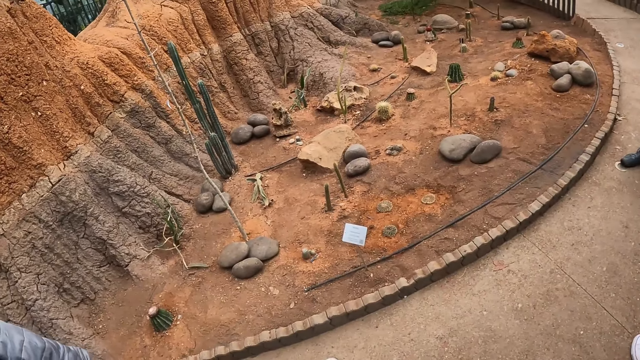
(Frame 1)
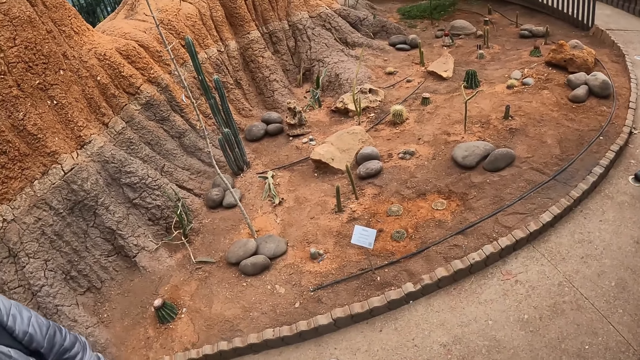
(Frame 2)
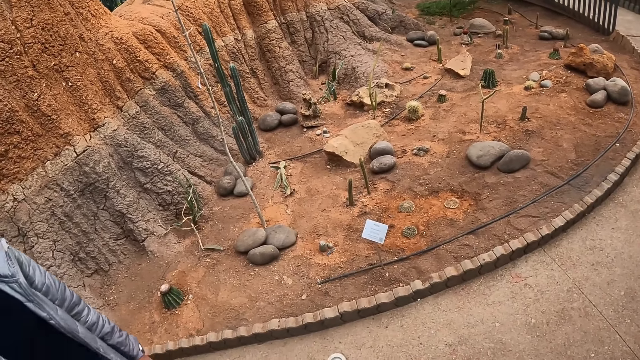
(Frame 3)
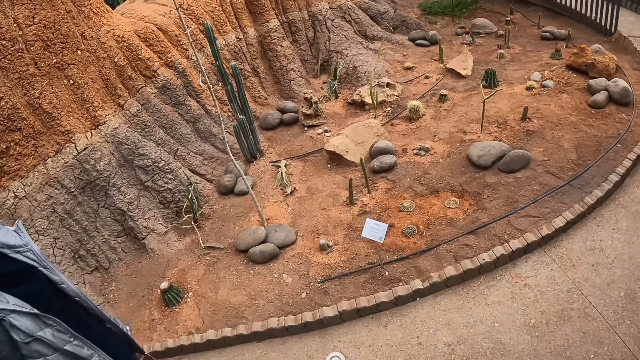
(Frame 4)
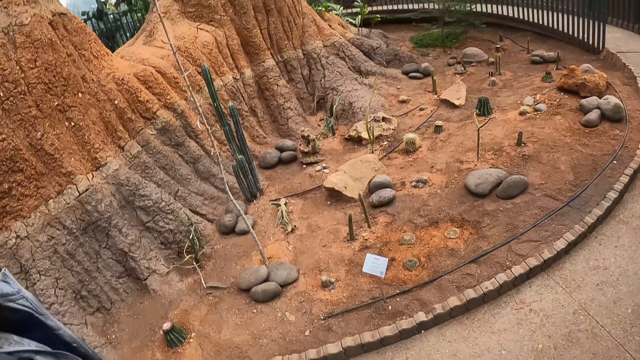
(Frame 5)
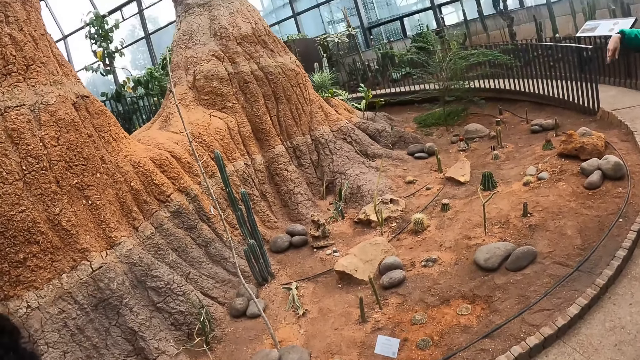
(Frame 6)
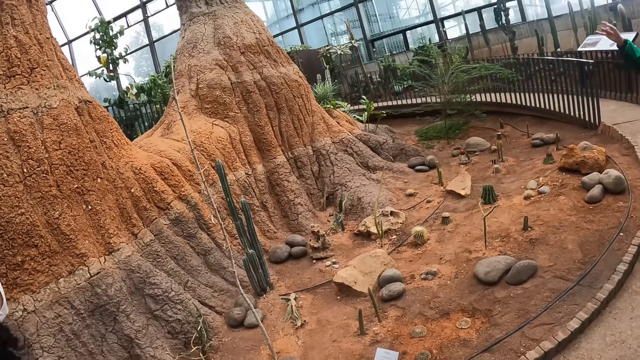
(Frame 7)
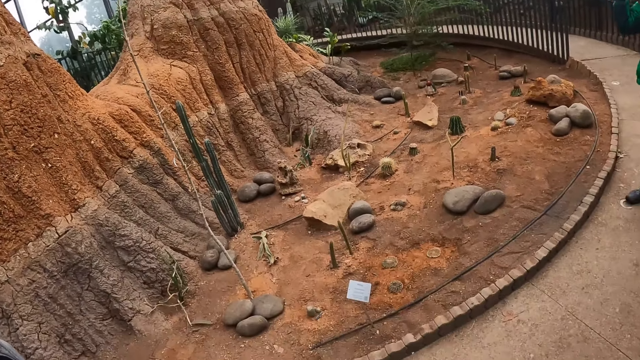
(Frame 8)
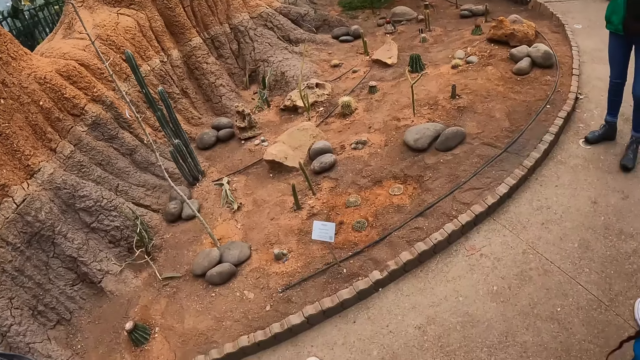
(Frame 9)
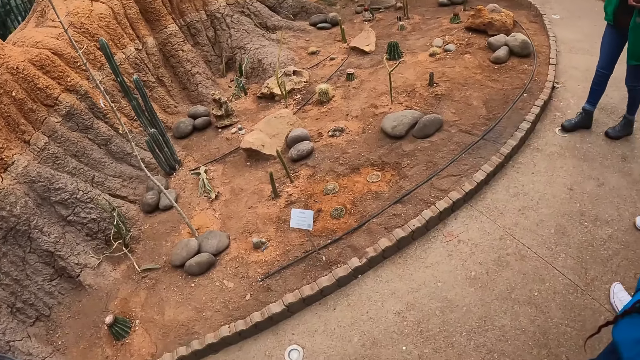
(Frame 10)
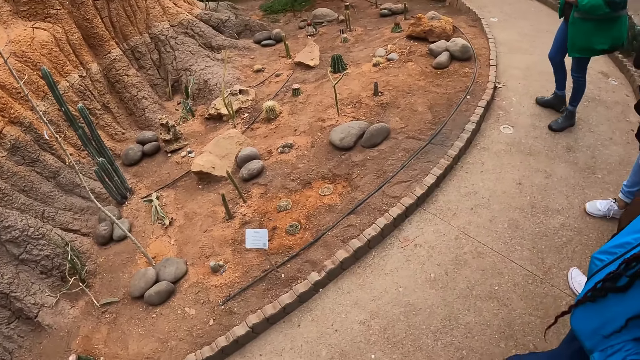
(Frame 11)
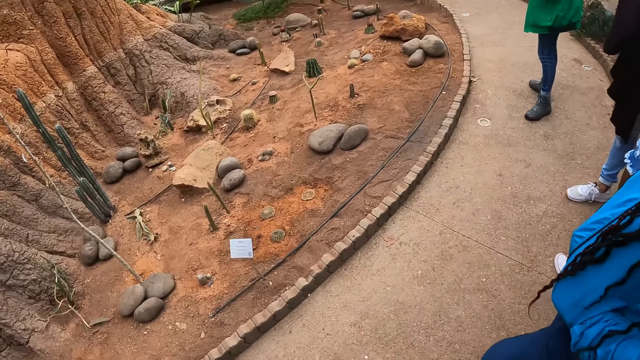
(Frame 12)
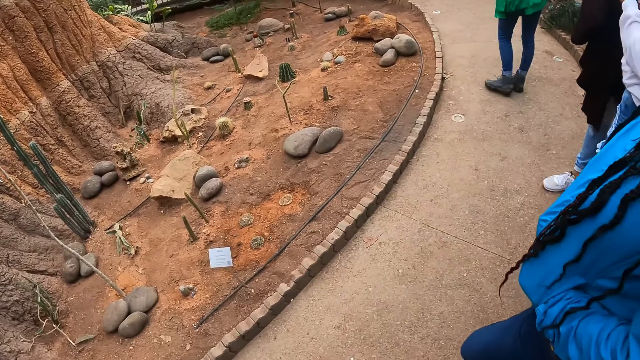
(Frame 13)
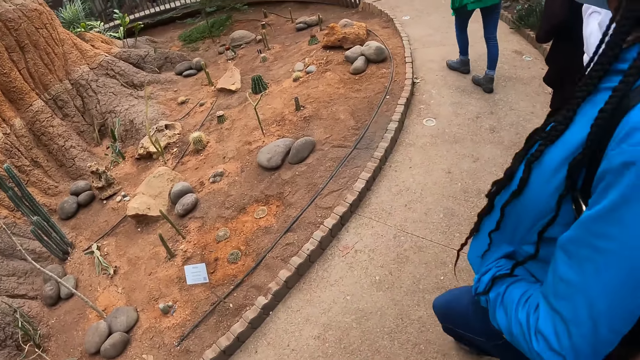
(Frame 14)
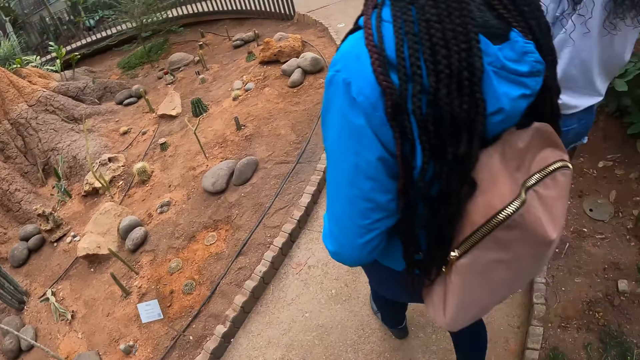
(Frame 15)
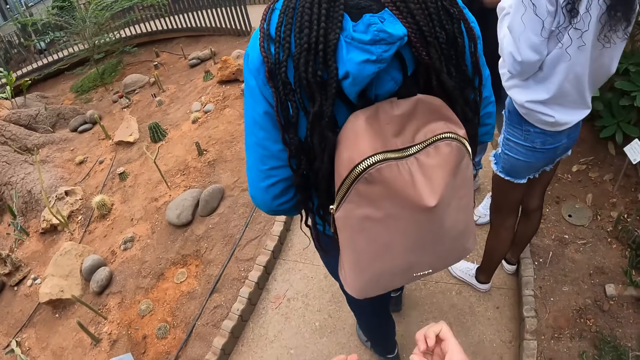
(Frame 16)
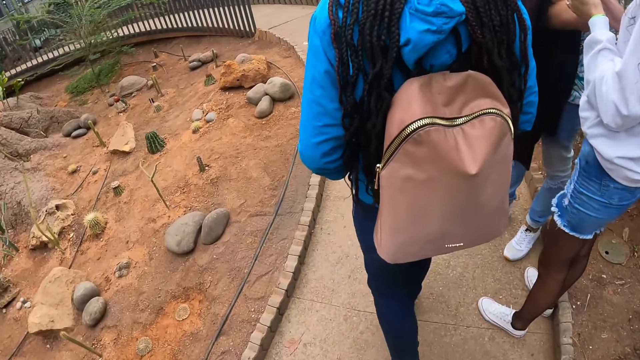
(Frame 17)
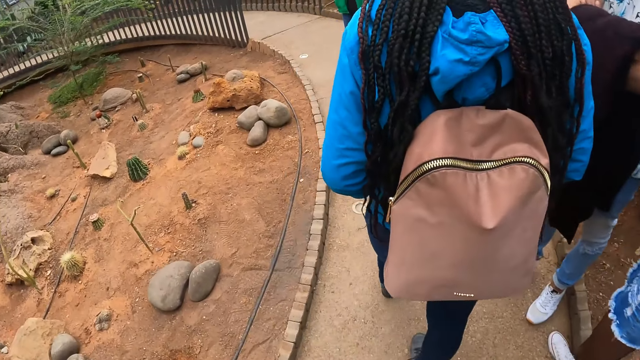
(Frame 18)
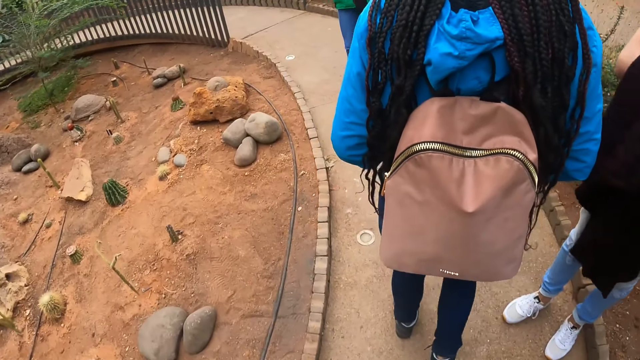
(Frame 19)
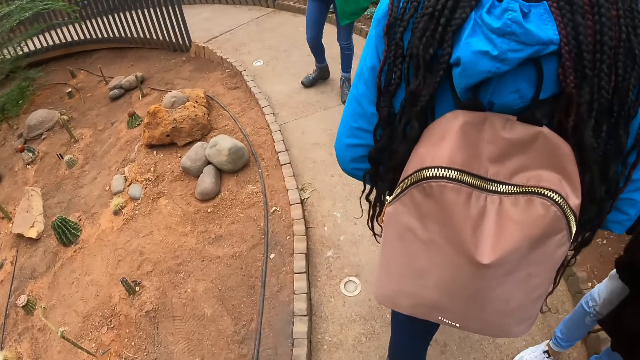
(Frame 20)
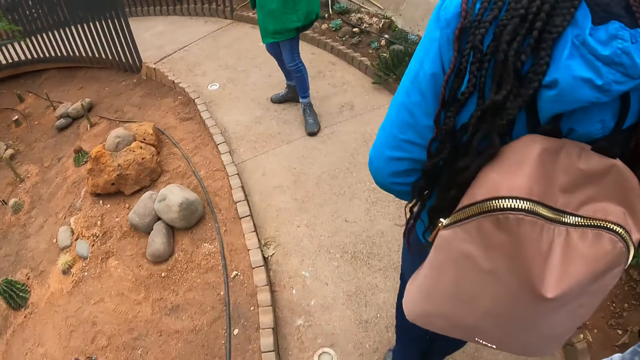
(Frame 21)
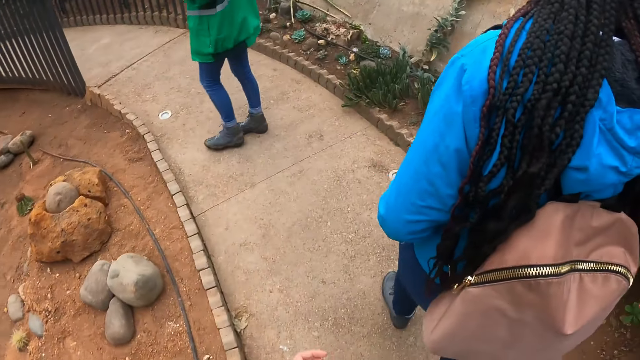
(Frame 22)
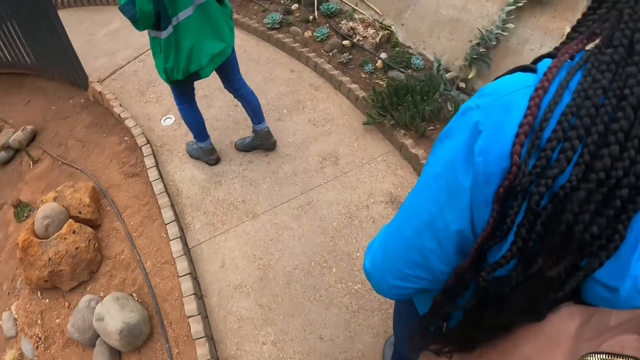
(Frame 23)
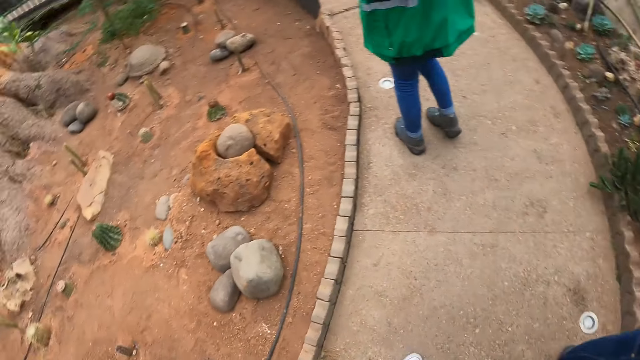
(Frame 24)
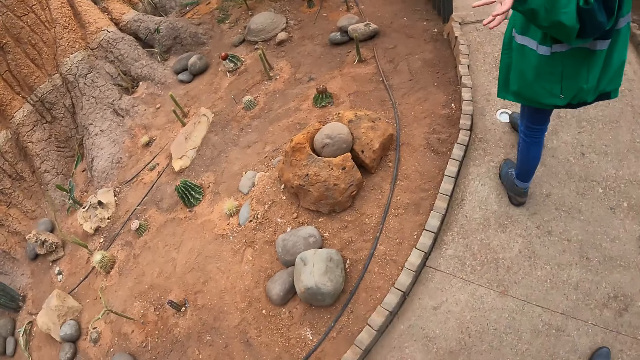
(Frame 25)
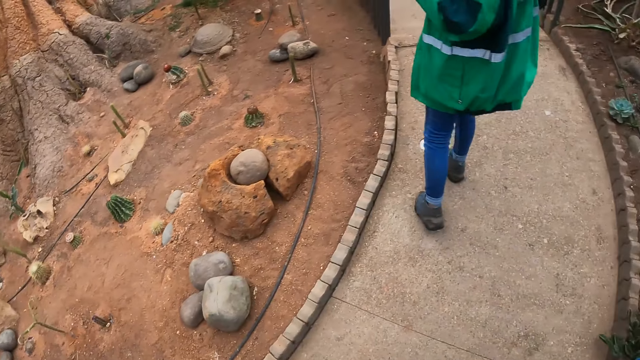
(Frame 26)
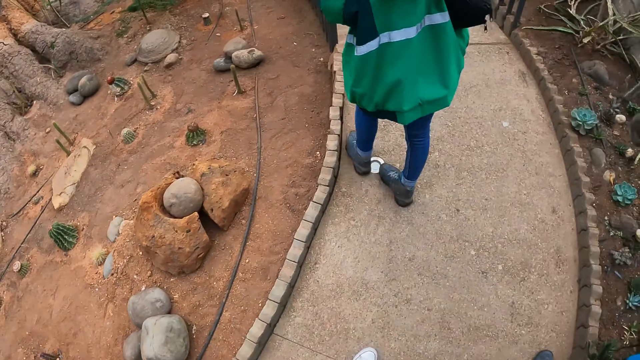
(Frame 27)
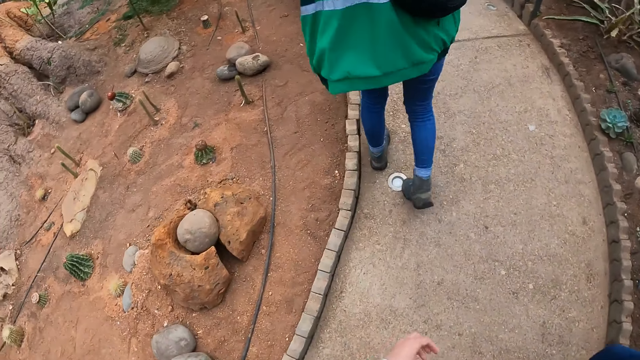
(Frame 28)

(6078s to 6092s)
The camera wearer walks around. A woman addresses the group of people.

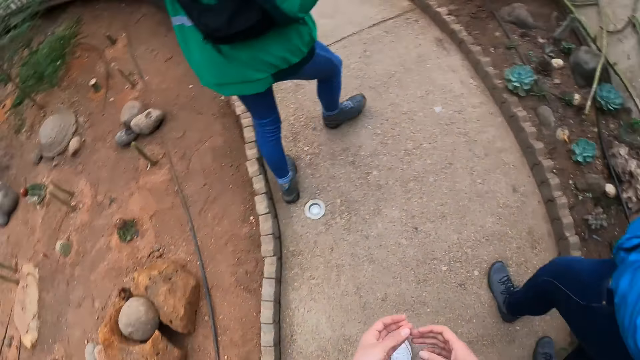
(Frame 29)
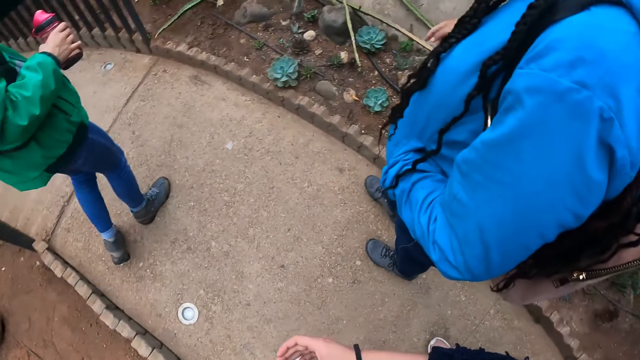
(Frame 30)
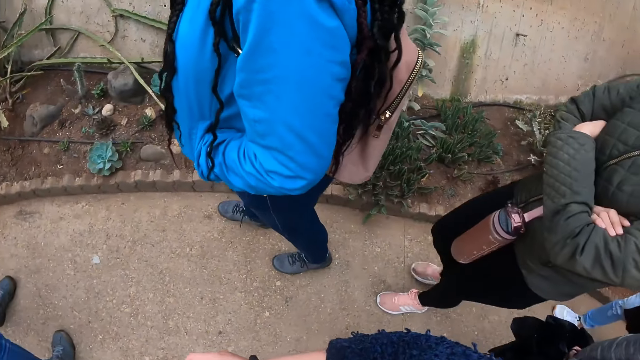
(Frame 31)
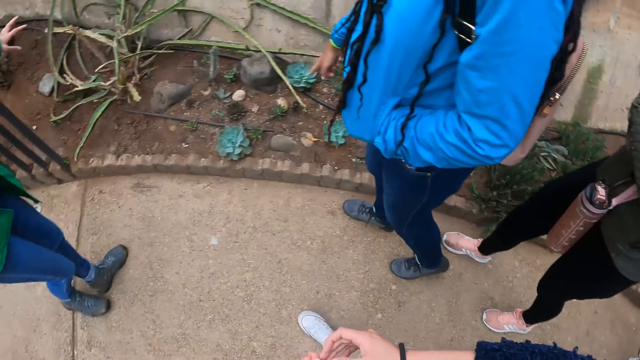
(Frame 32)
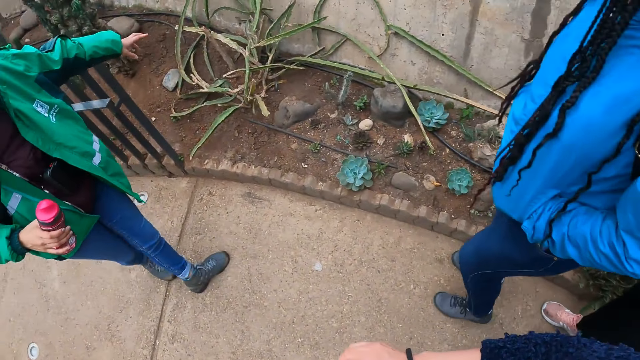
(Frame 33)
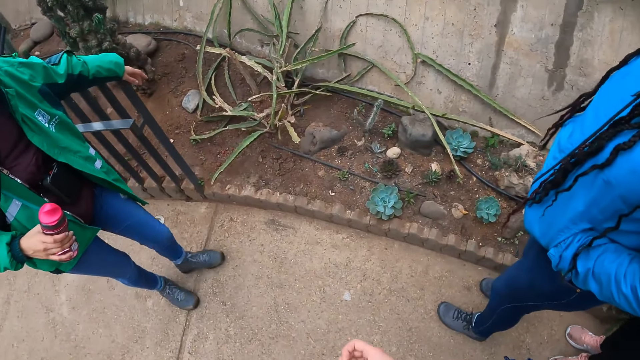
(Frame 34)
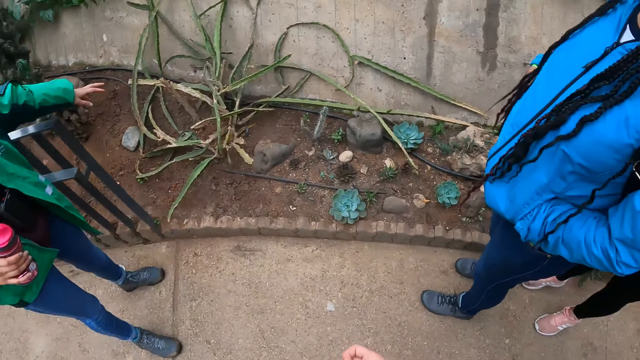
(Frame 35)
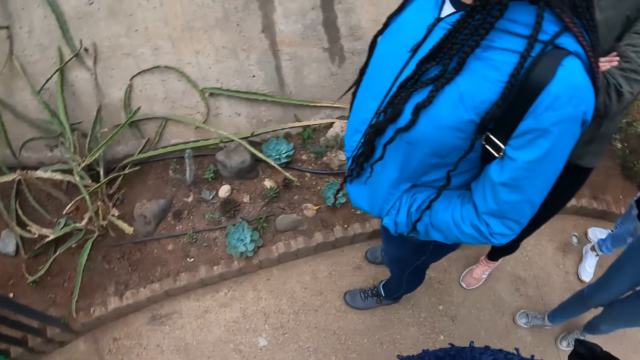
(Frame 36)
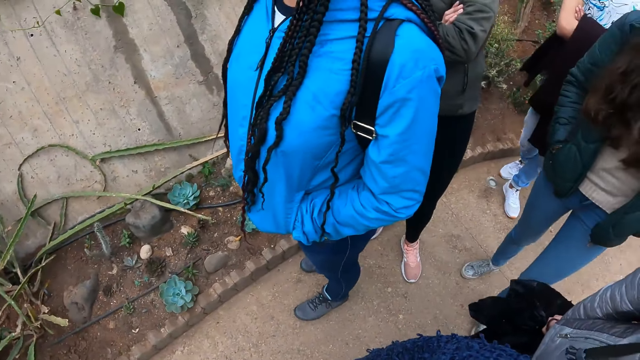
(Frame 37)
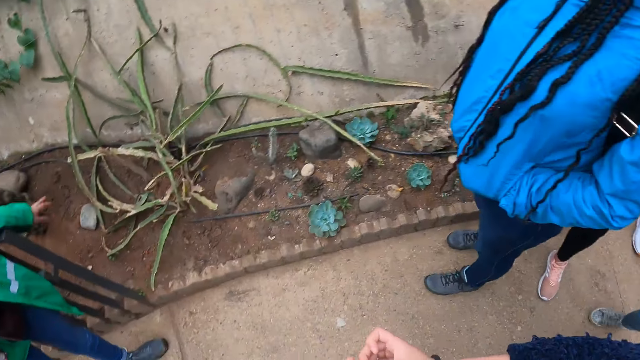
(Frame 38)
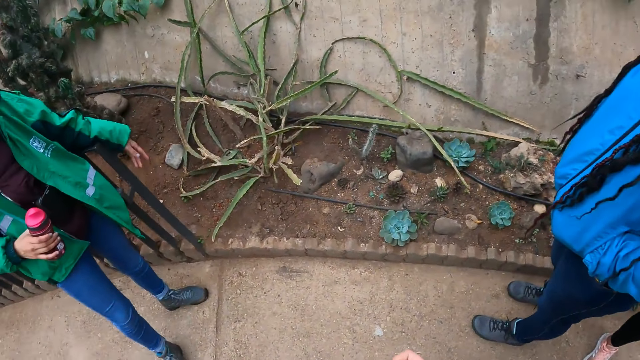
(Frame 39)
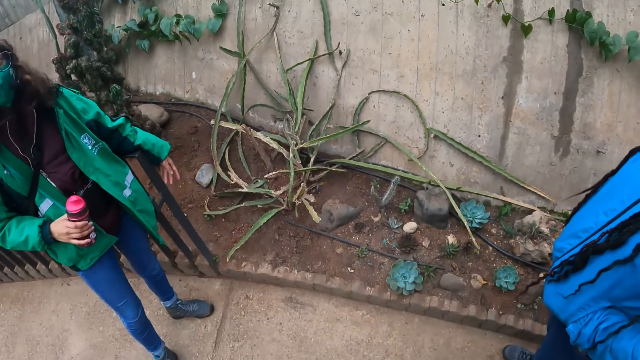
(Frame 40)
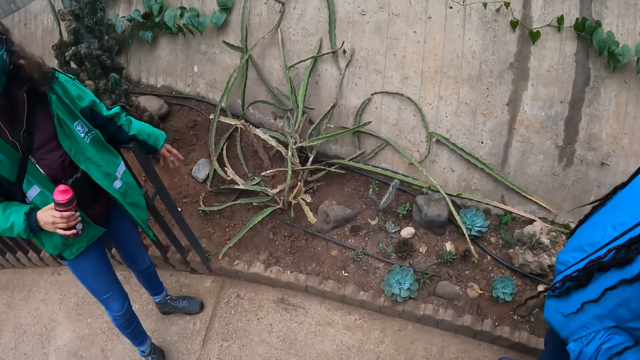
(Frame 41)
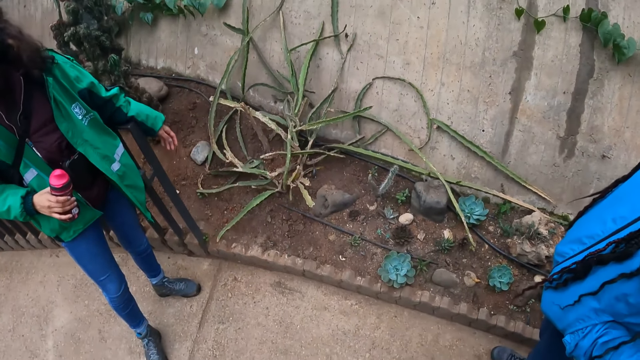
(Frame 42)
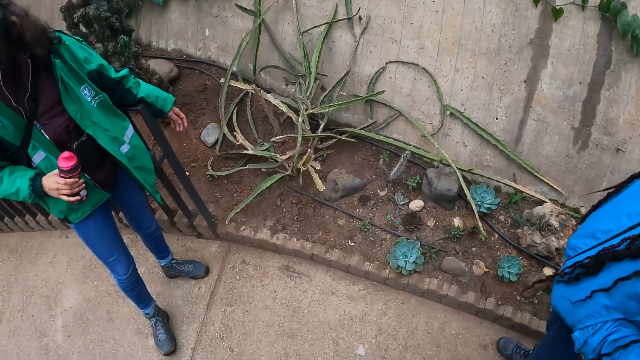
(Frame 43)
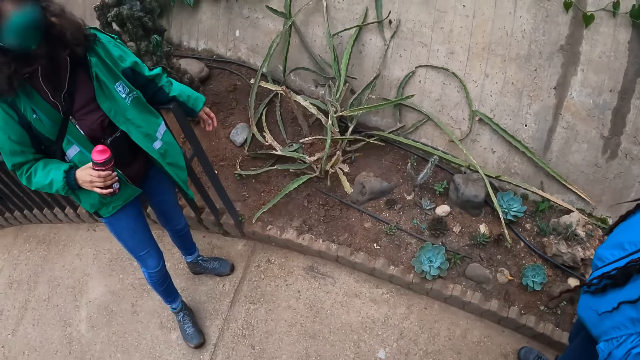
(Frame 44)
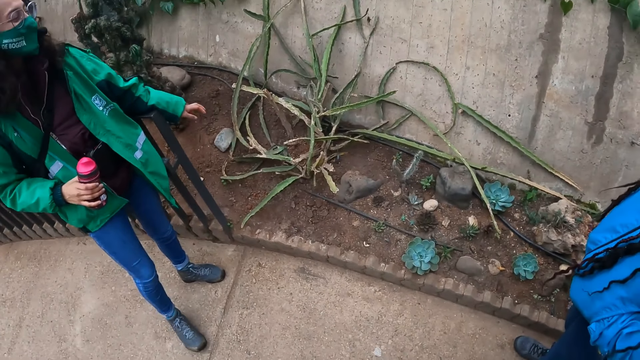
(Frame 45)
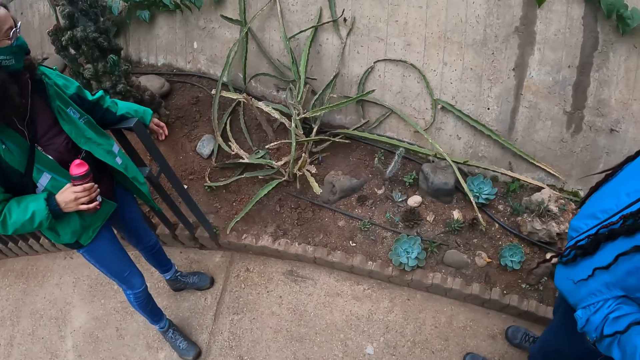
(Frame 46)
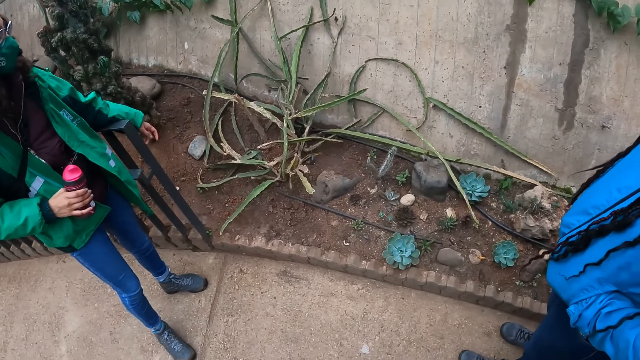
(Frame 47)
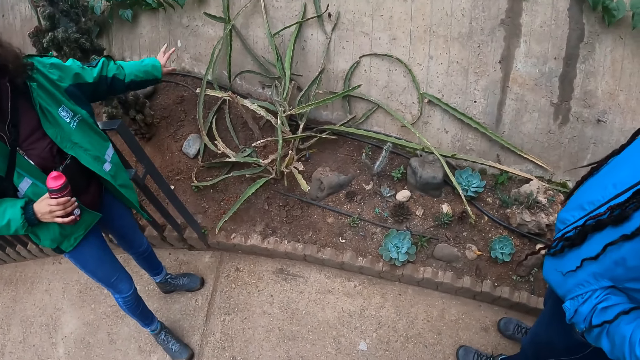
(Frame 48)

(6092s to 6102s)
The camera wearer looks around.
